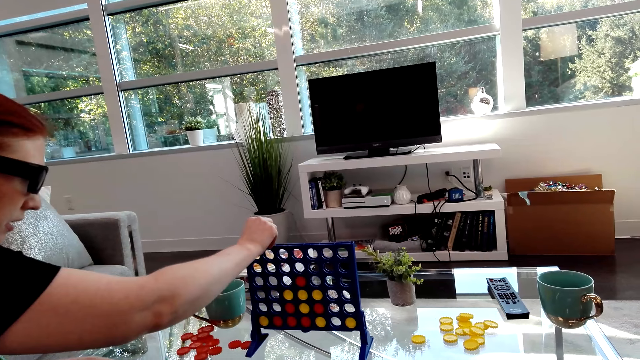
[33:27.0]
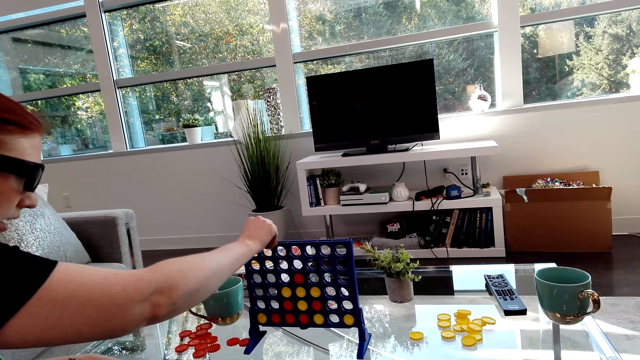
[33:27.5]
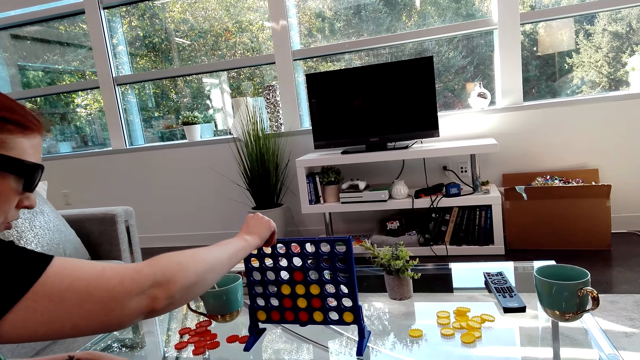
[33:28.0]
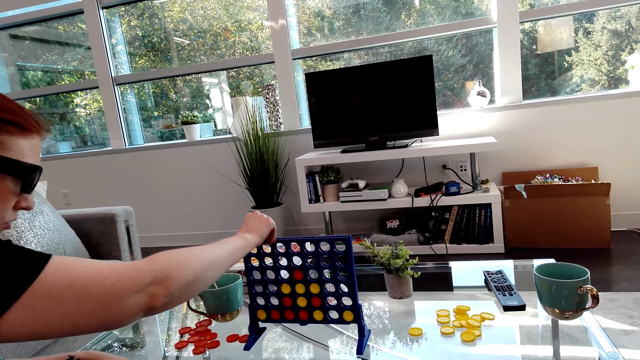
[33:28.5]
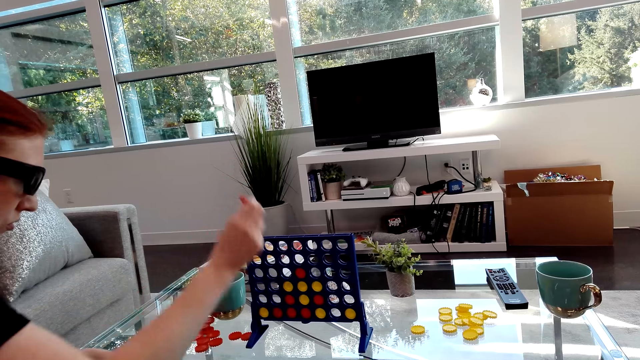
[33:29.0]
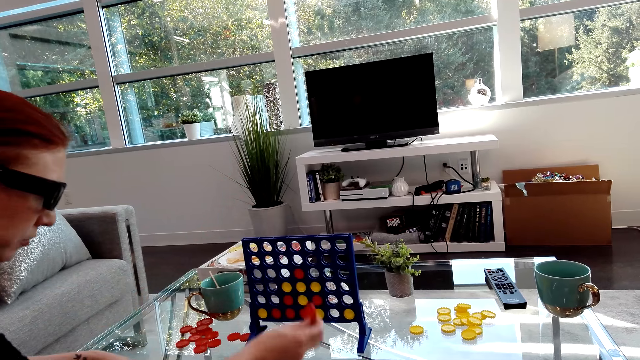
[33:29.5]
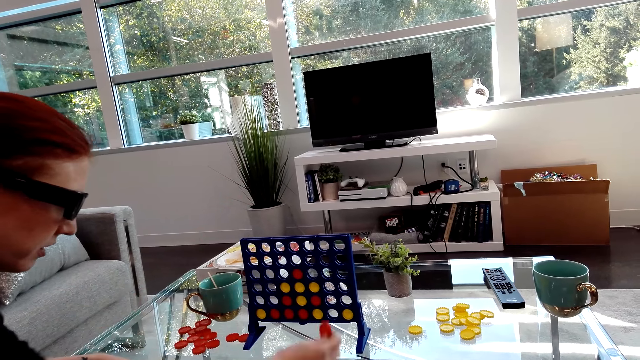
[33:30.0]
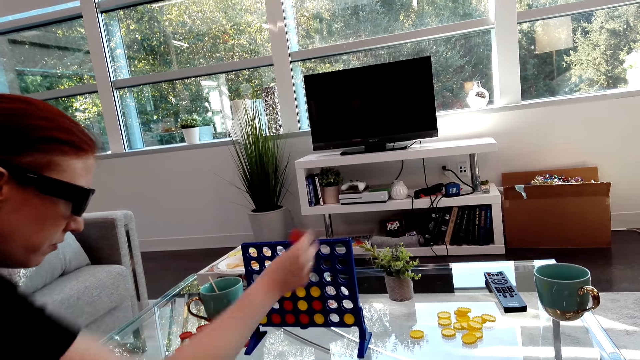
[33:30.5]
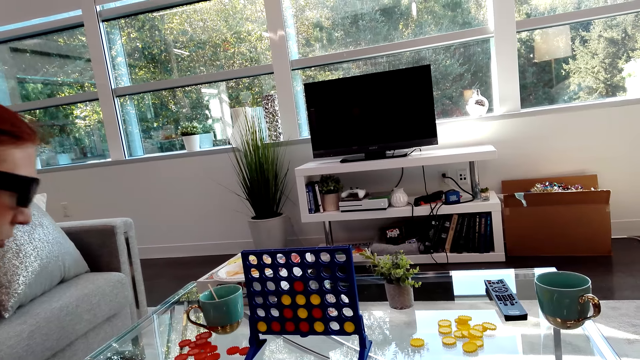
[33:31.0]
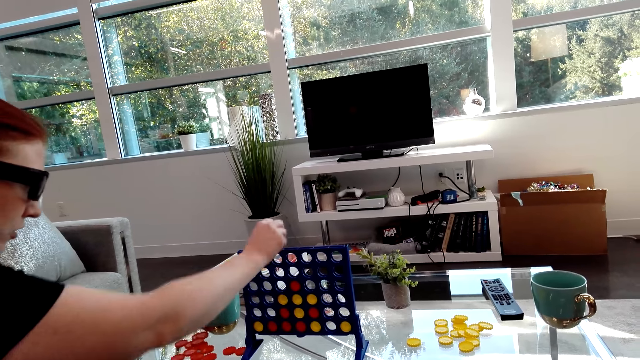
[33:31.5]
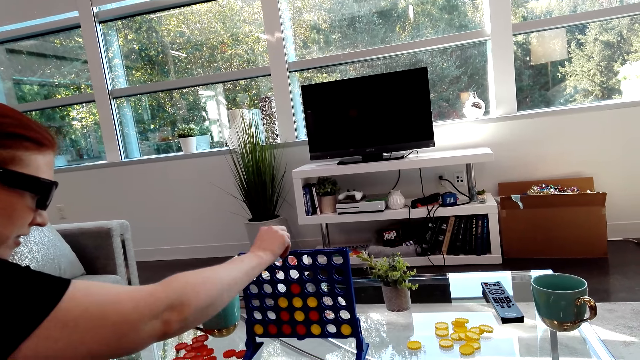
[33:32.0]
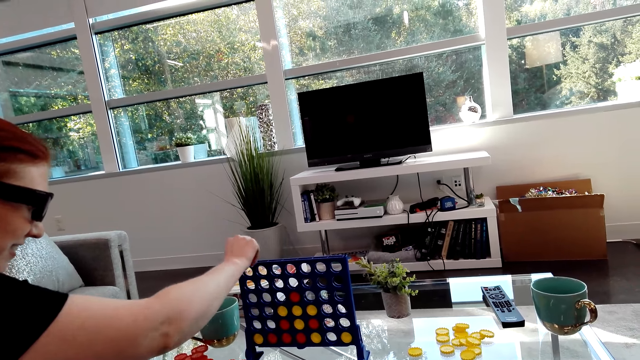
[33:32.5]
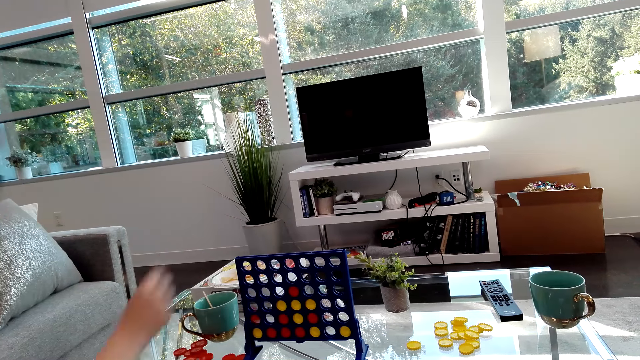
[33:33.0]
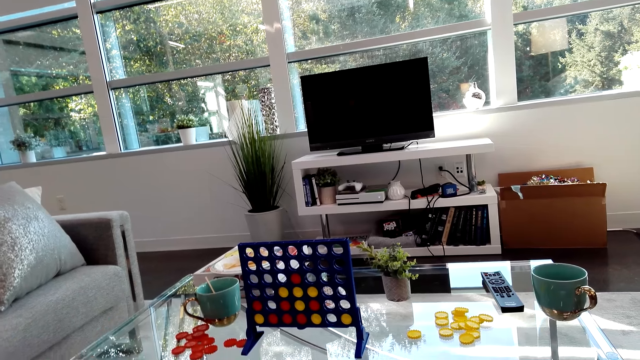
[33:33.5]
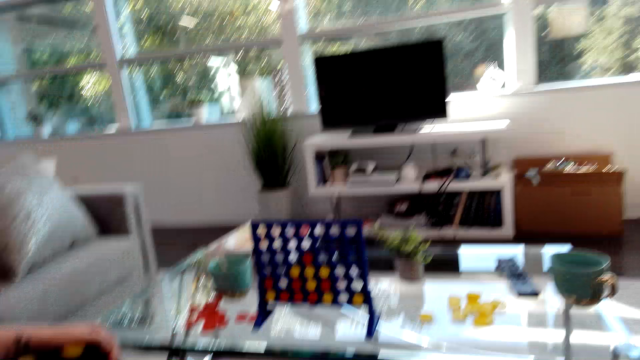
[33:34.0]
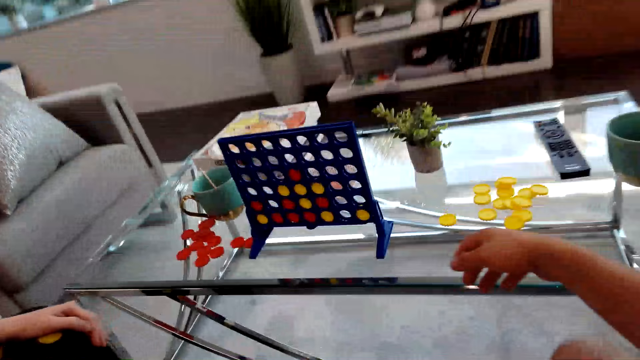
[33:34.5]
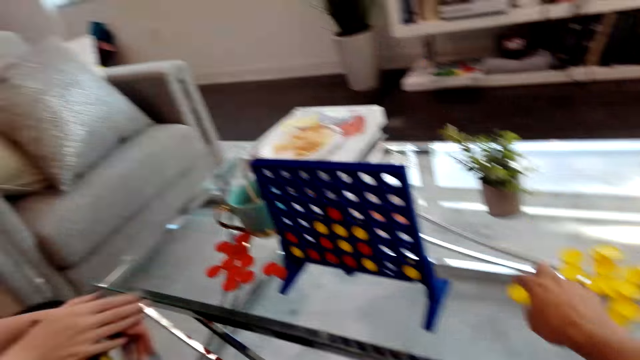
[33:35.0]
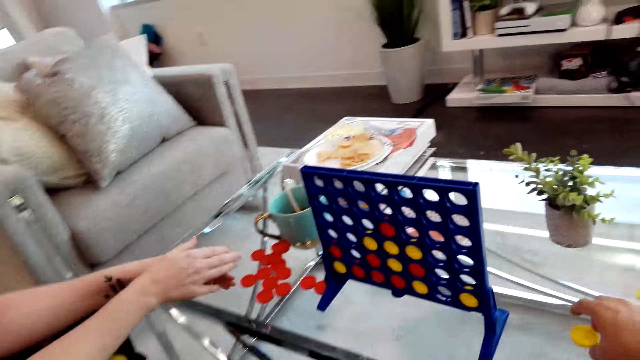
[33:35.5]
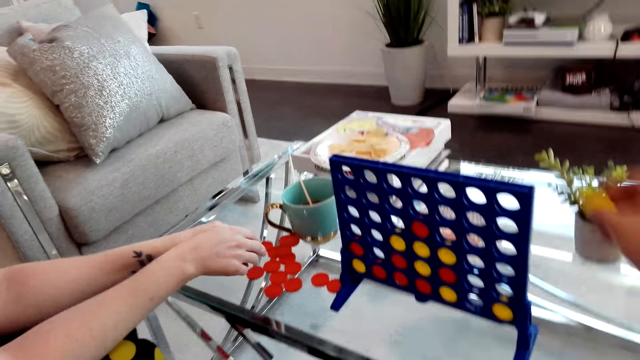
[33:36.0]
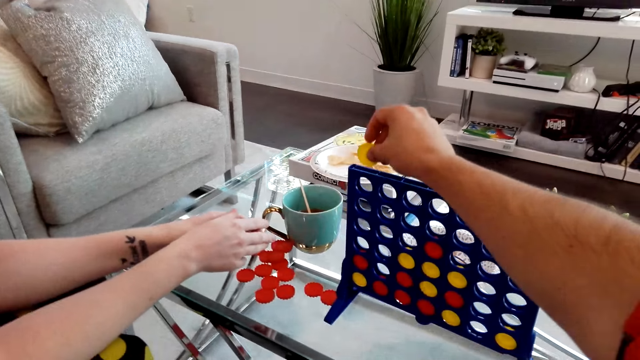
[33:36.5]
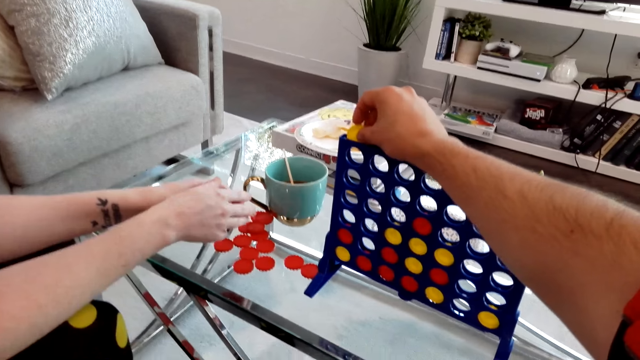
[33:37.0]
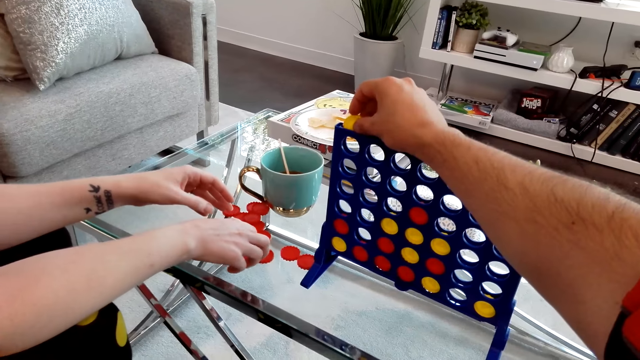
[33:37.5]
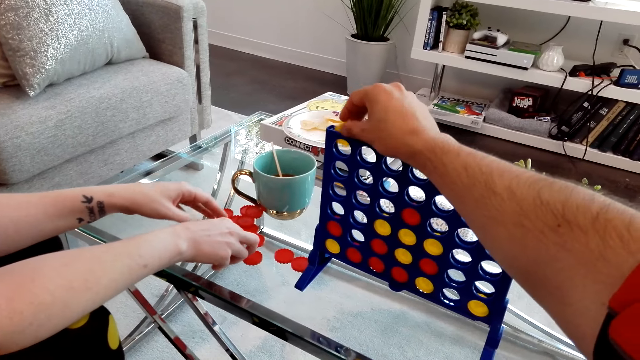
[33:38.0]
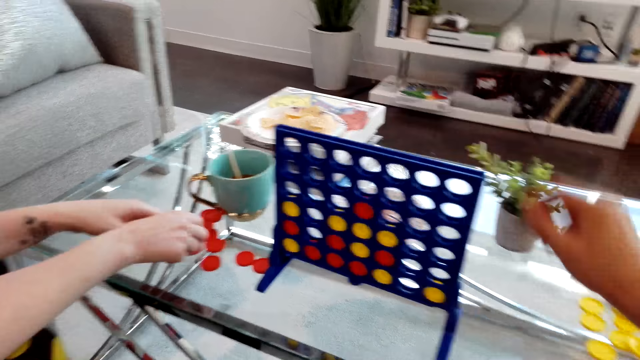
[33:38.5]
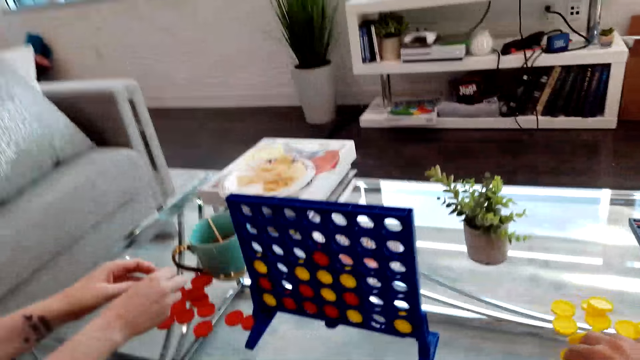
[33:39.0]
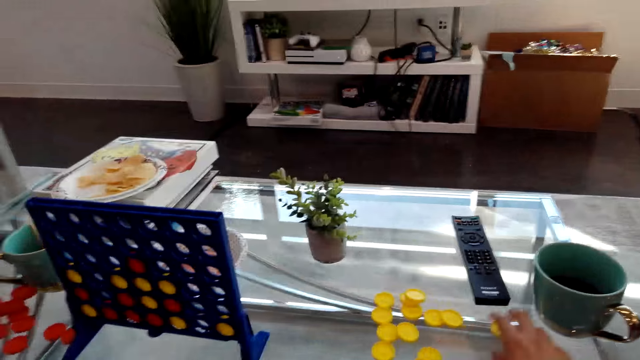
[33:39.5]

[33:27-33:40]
The lady drops a Connect 4 game coin in the board and plays the Connect Four game. The camera wearer picks up Connect 4 game coins from the table, drops a Connect 4 game coin in the board and plays the Connect Four game.

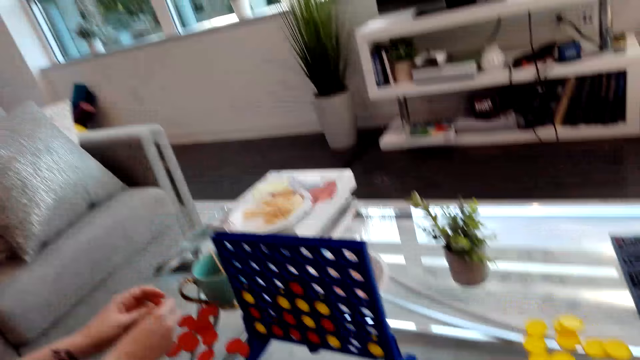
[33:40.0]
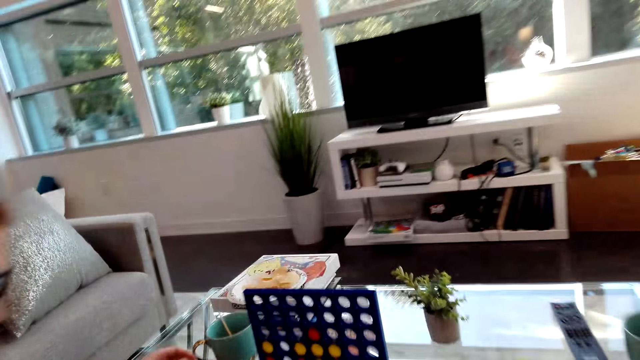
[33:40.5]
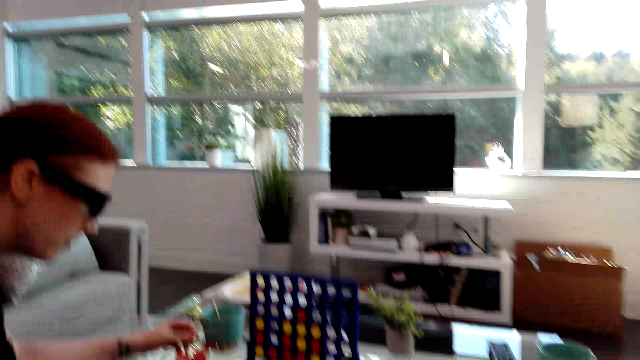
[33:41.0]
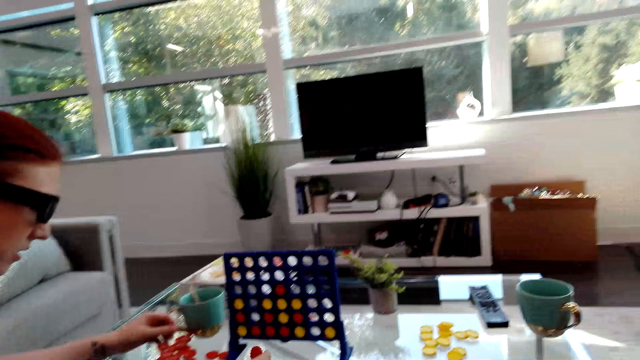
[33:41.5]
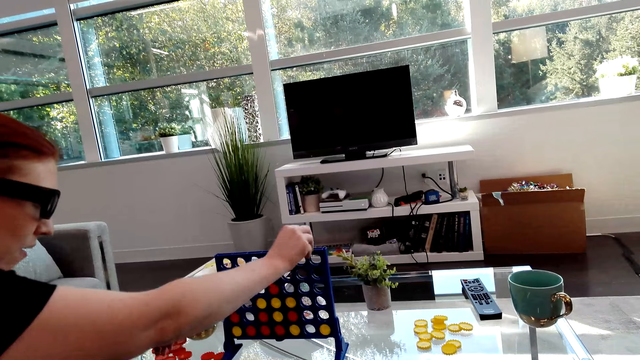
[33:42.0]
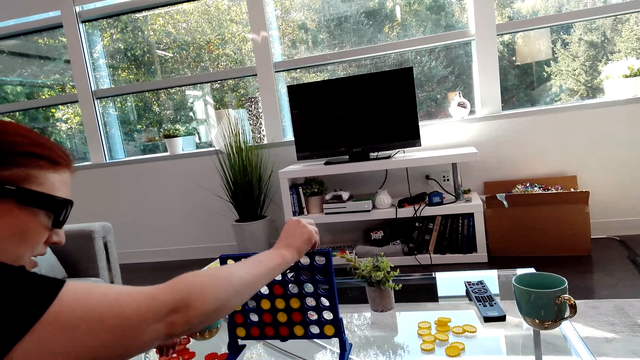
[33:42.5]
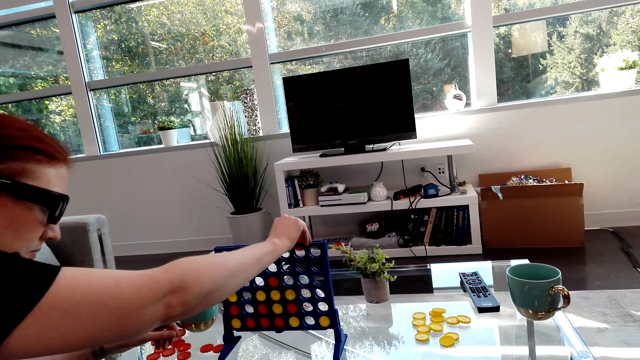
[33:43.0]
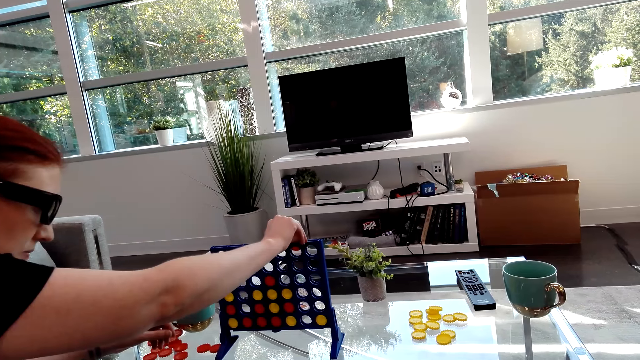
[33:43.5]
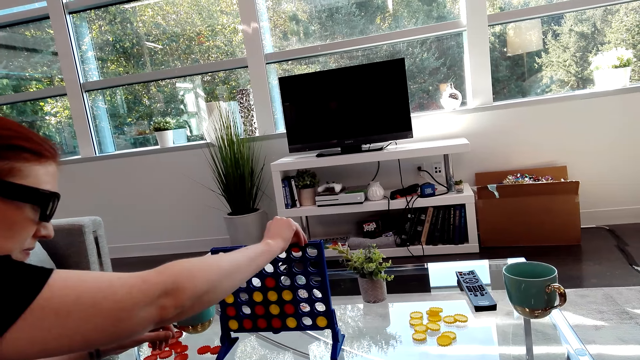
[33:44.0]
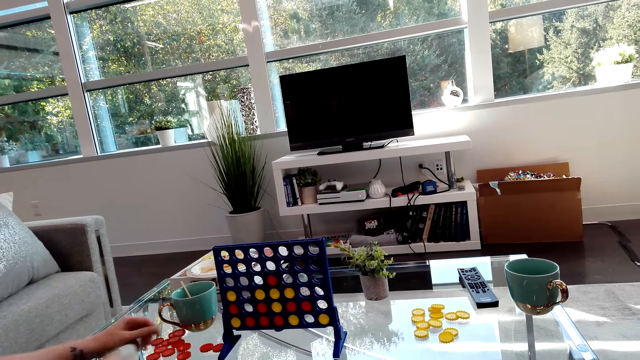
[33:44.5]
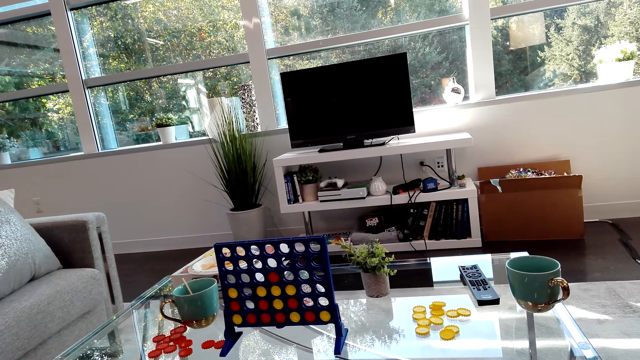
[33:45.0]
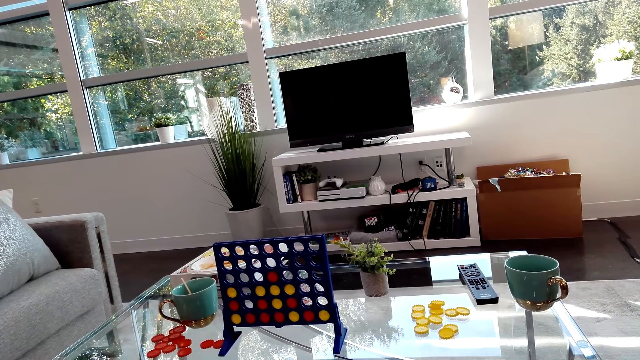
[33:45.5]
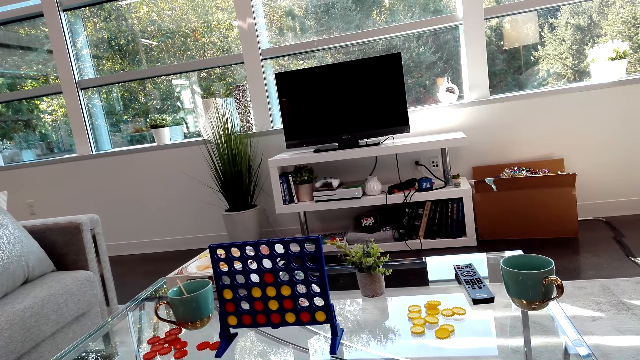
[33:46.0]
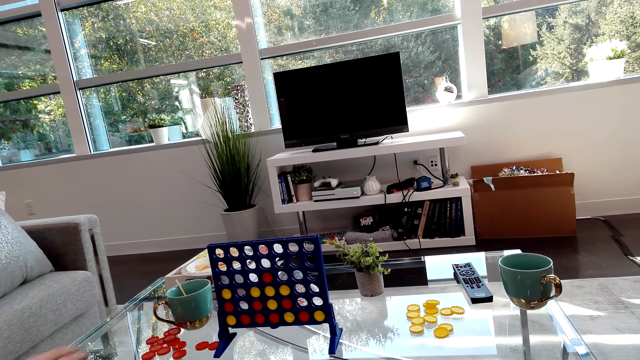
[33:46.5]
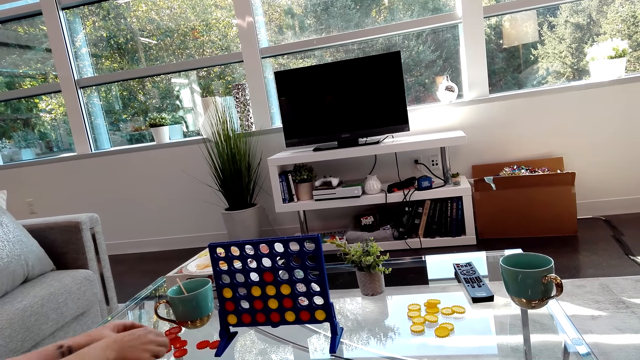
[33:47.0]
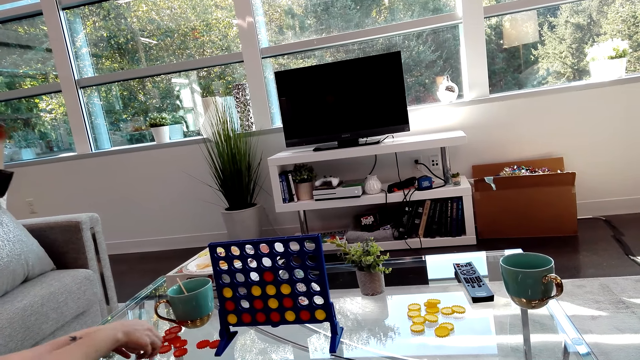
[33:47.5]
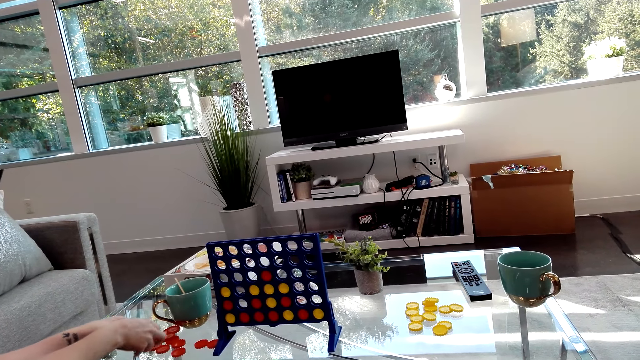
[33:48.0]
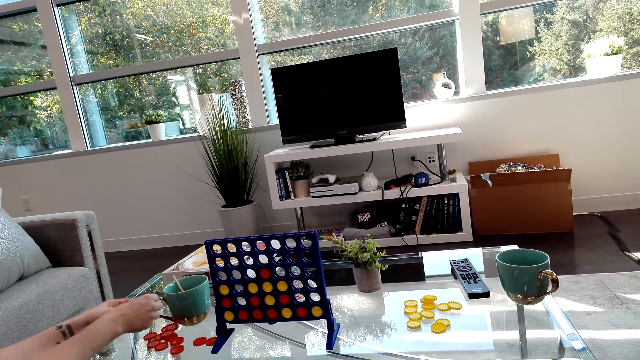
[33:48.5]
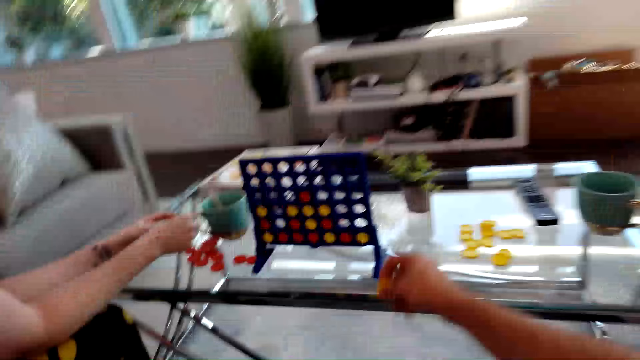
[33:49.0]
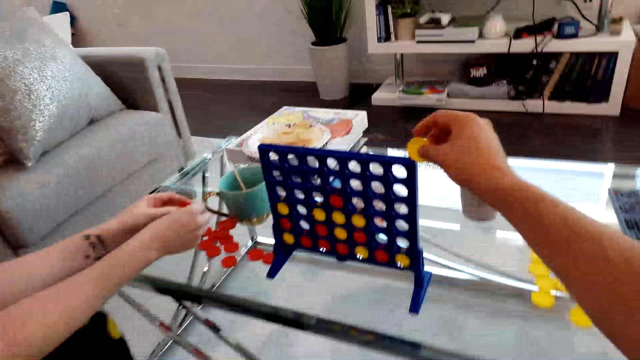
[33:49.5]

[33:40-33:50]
The lady drops a Connect 4 game coin in the board, plays the Connect Four game and picks up Connect 4 game coins from the table.
